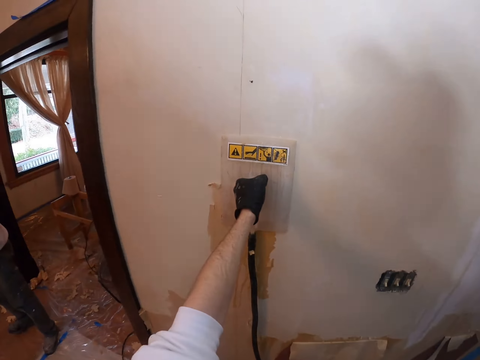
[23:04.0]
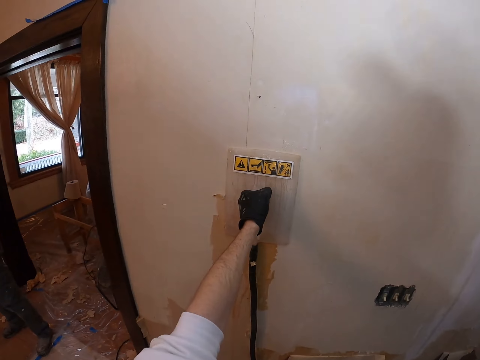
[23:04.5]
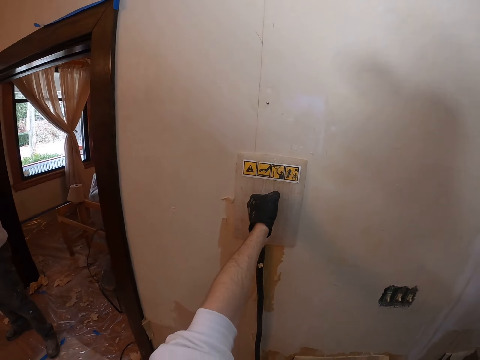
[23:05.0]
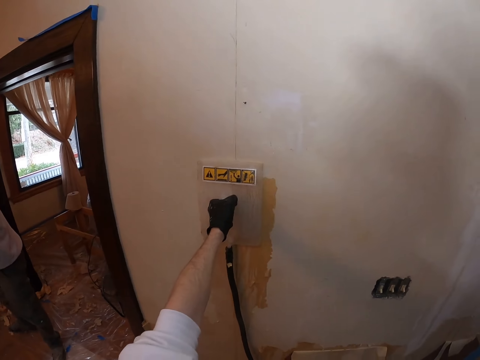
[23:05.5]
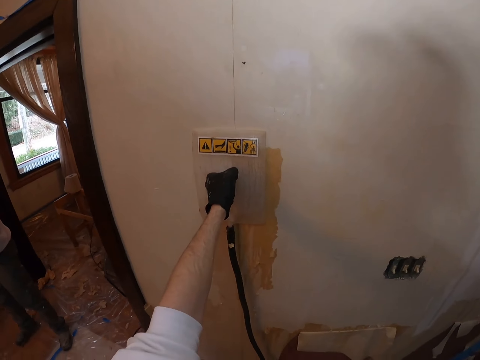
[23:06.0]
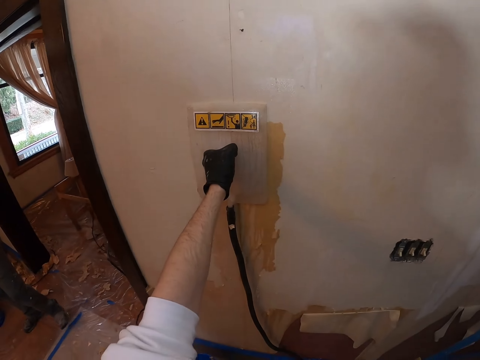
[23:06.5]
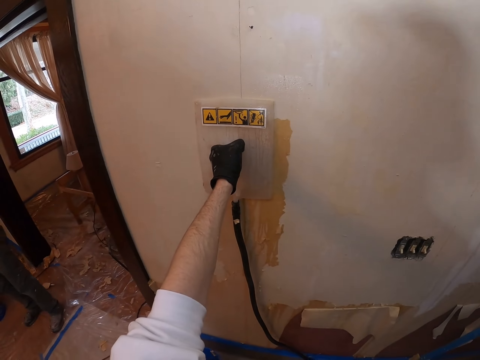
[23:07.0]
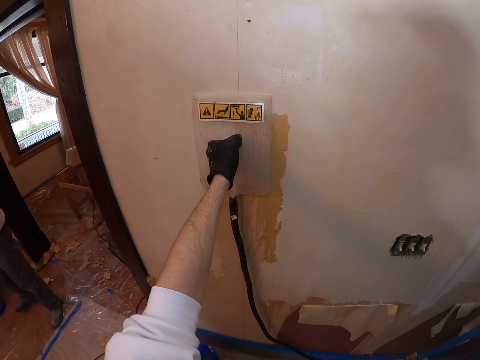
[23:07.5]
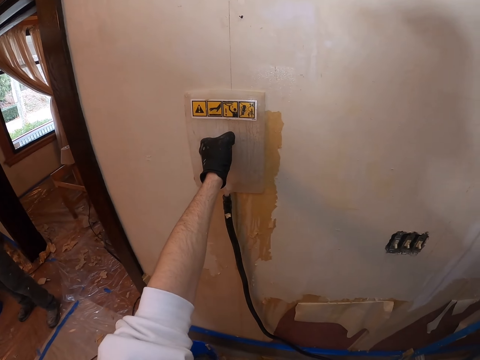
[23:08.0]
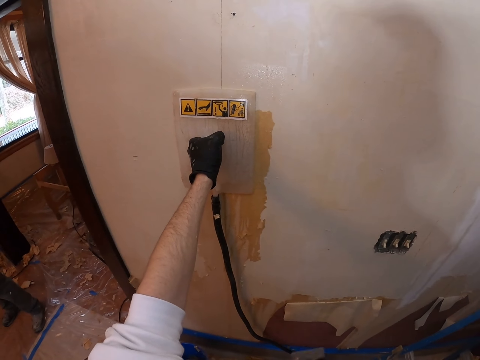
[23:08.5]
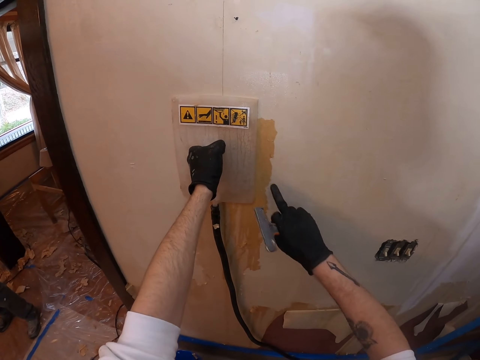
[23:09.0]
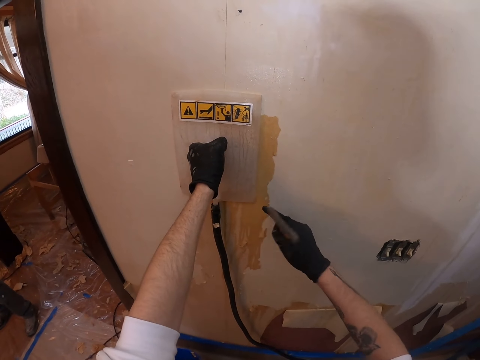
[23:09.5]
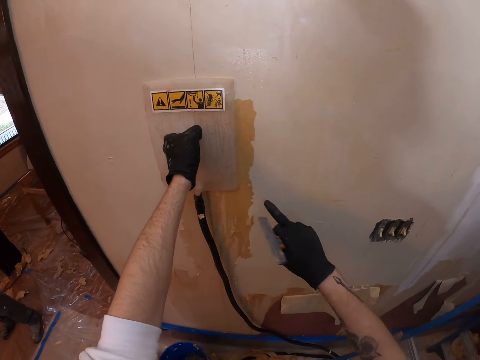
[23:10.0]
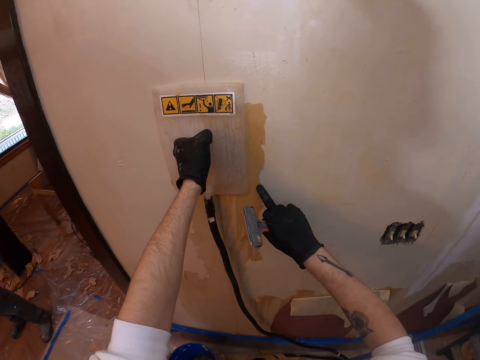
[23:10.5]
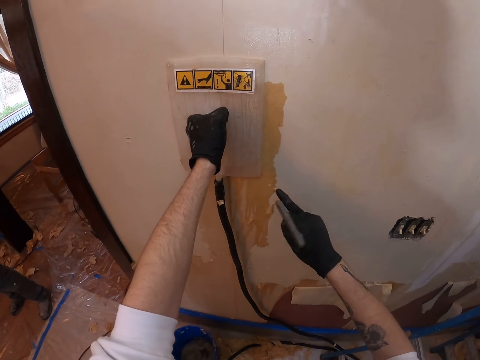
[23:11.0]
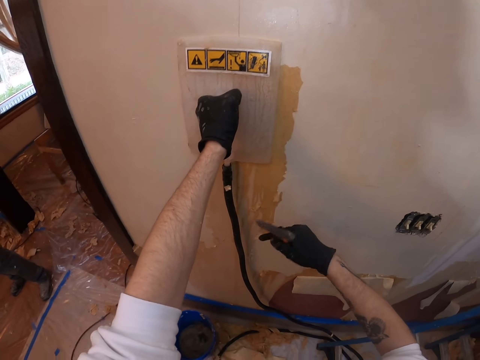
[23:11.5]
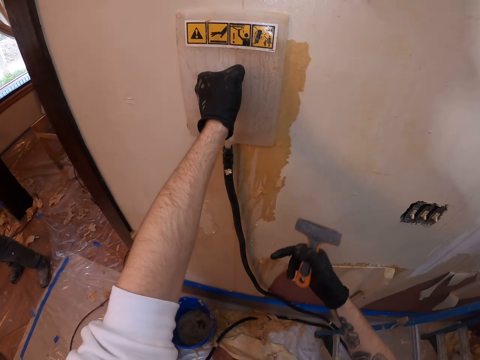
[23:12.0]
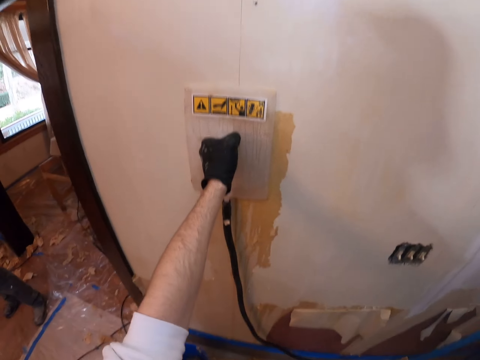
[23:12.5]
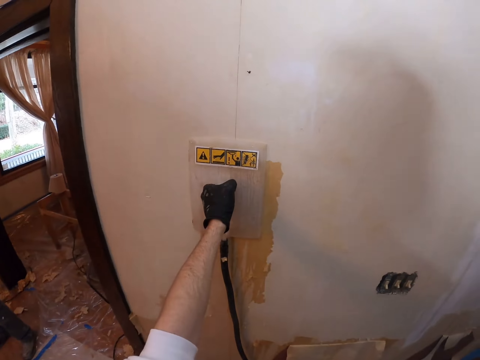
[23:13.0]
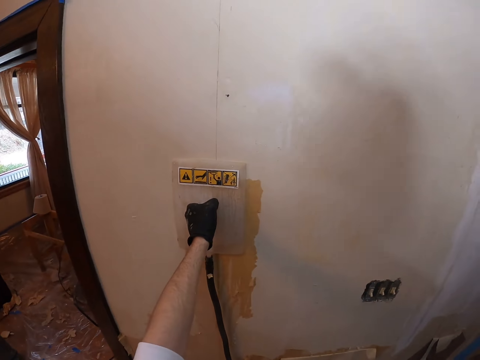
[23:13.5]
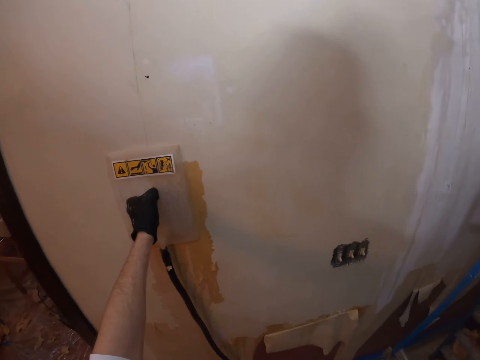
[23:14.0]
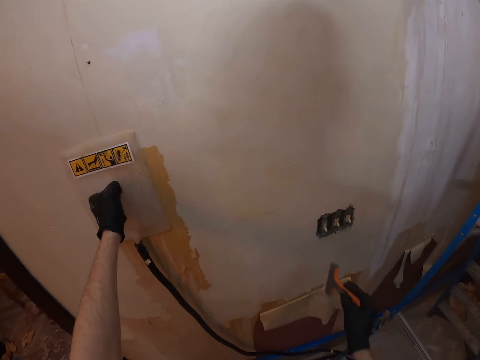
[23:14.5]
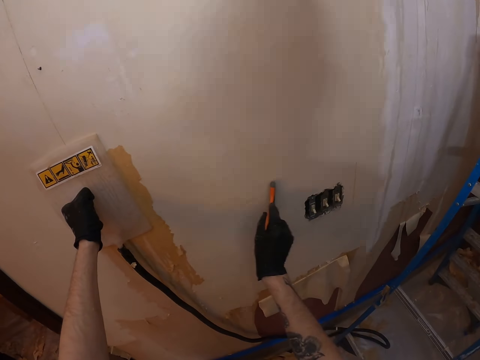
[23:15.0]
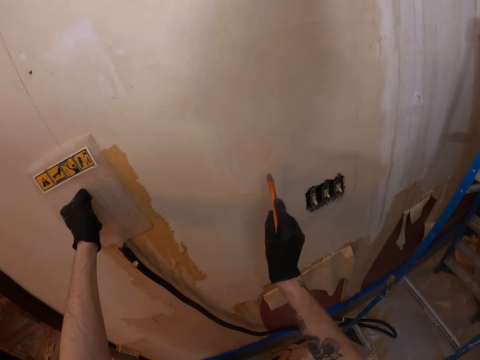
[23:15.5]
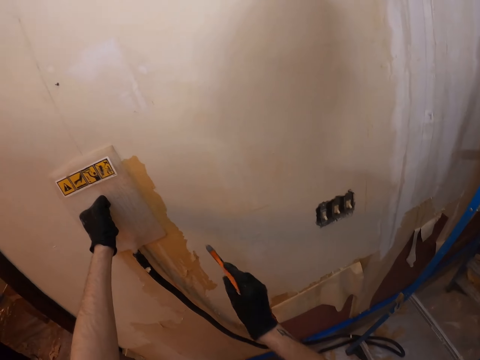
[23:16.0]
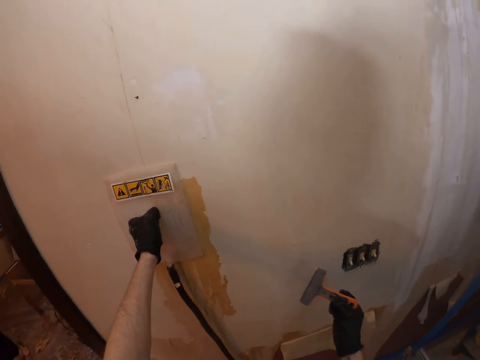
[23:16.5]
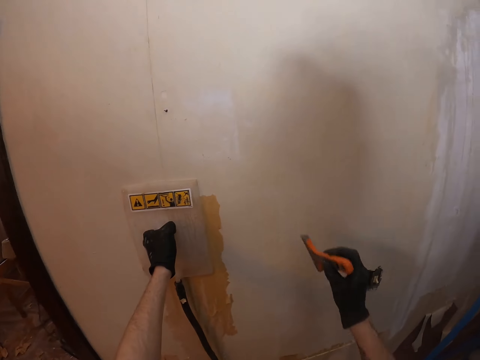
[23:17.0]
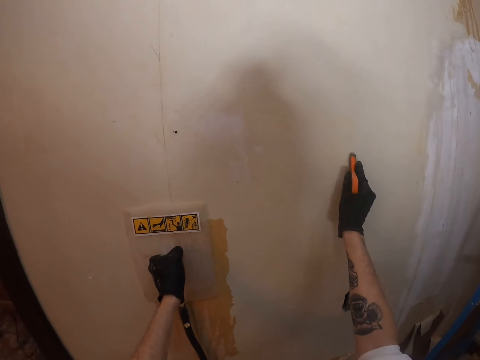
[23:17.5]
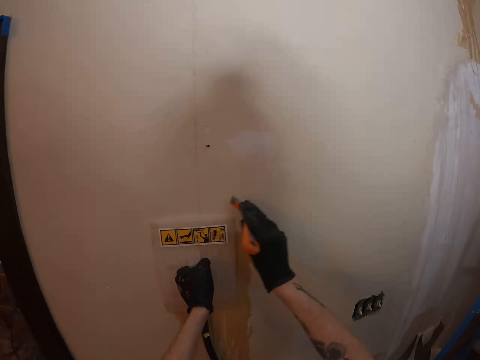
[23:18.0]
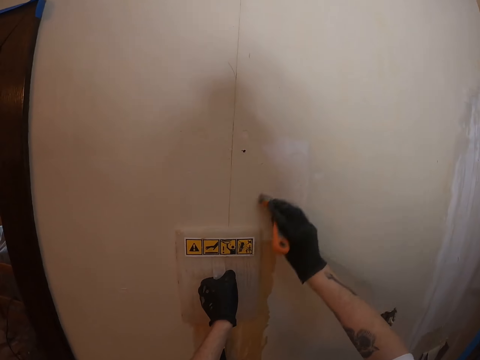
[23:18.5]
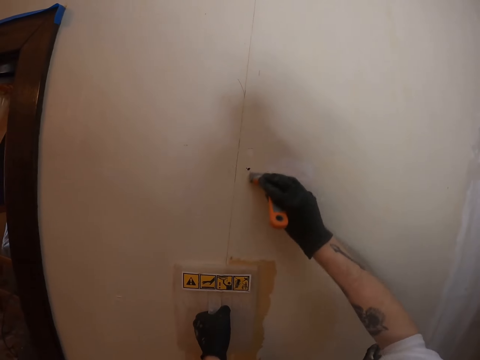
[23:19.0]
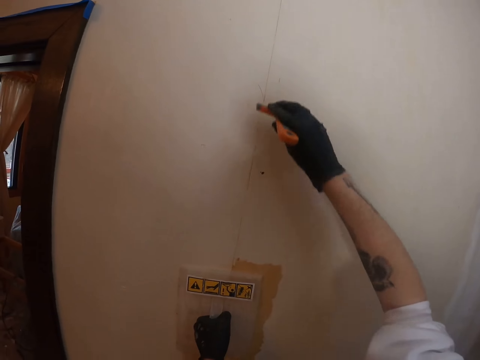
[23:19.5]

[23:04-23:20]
The camera wearer looks at the wallpaper steamer or plastic float. He moves the wallpaper steamer on the wall. He presses the plastic float on the wall. He looks around. He touches the wallpaper glue. He lifts his right hand and touches the wall. He lifts his right hand and touches the wall. He looks around. He scratches the wall with the scraper. He removes the wallpaper glue on the wall. He looks at the scraper and scratches the wall with the scraper.

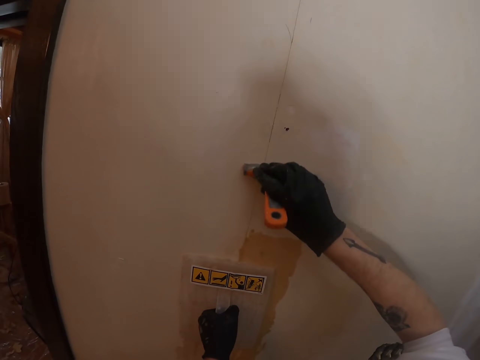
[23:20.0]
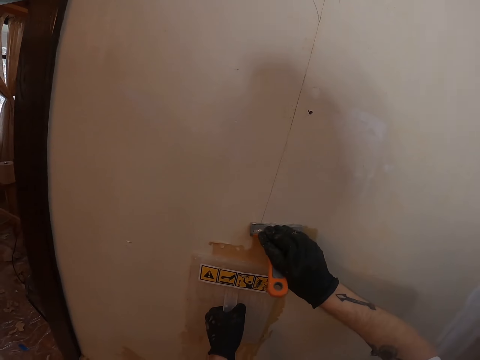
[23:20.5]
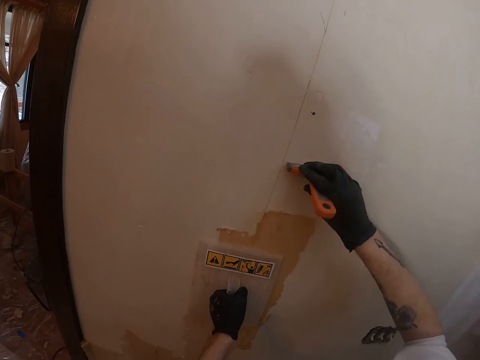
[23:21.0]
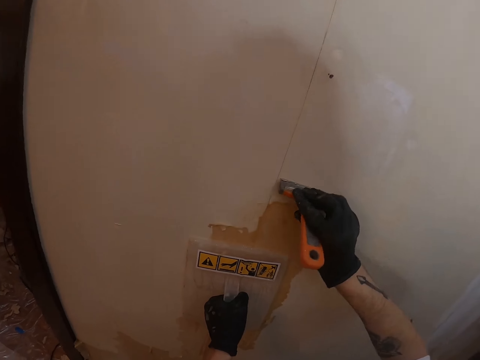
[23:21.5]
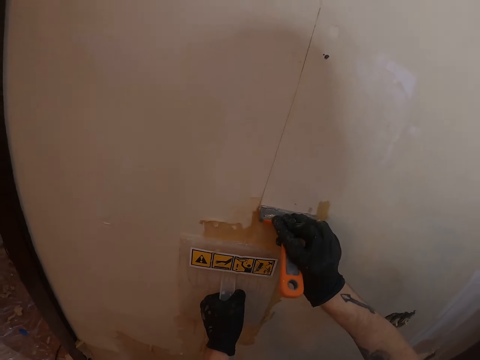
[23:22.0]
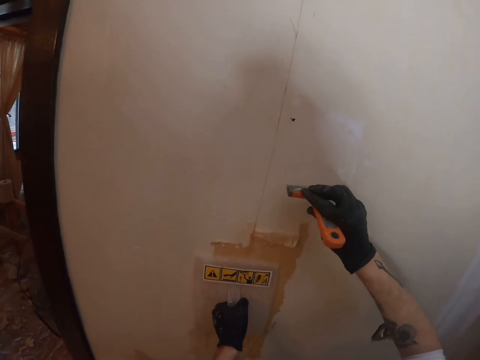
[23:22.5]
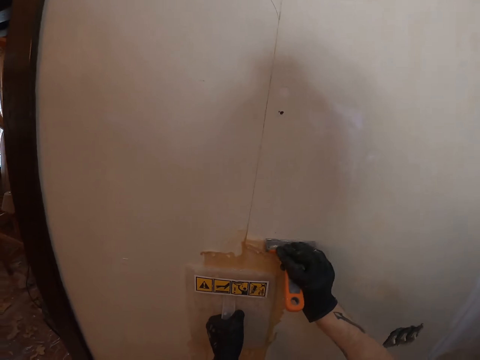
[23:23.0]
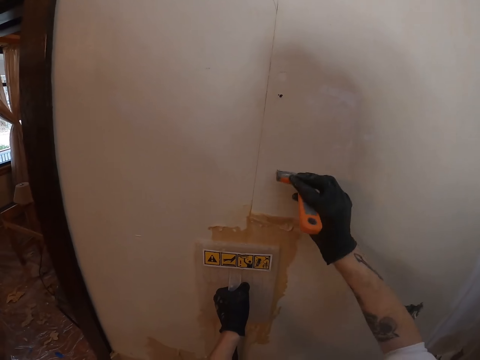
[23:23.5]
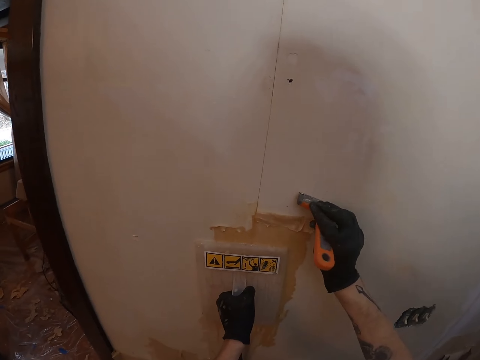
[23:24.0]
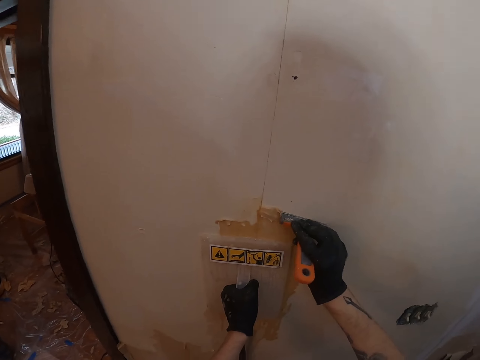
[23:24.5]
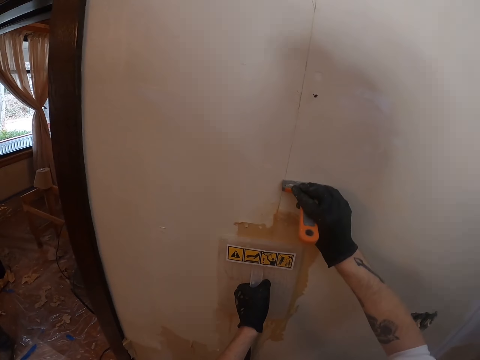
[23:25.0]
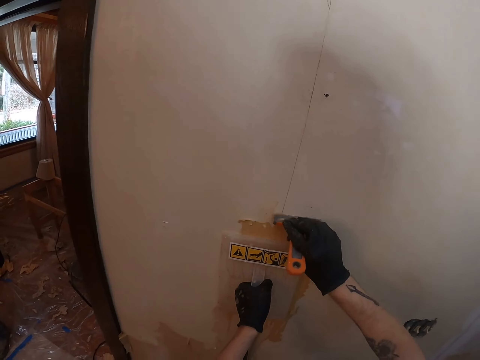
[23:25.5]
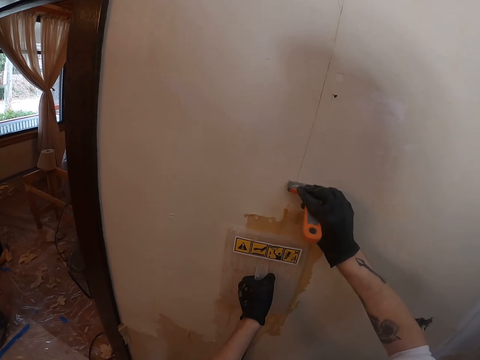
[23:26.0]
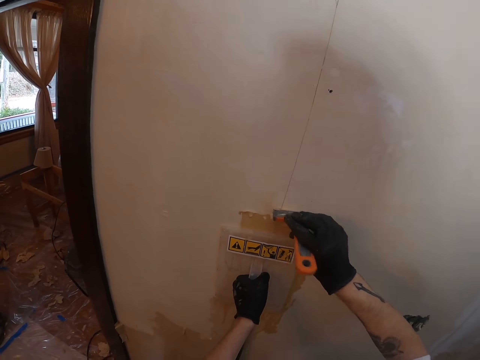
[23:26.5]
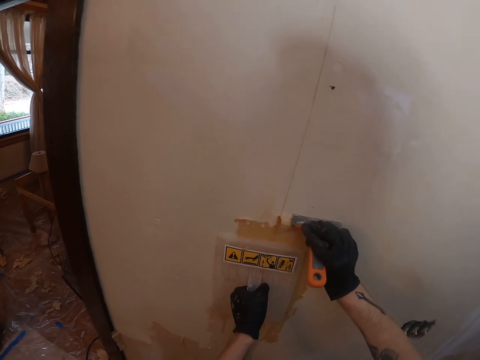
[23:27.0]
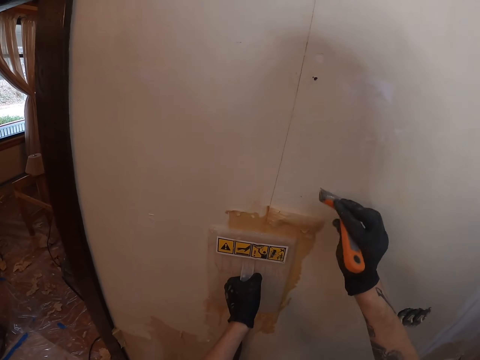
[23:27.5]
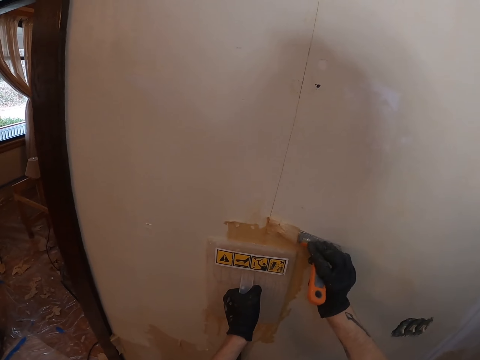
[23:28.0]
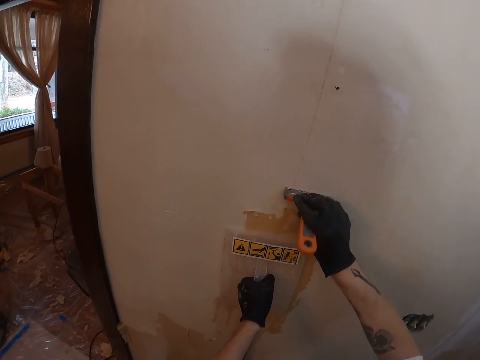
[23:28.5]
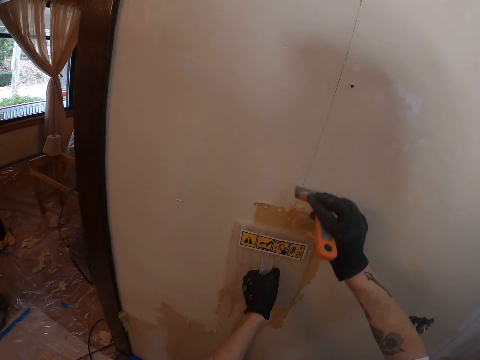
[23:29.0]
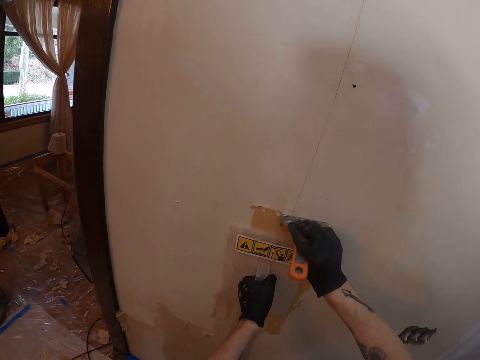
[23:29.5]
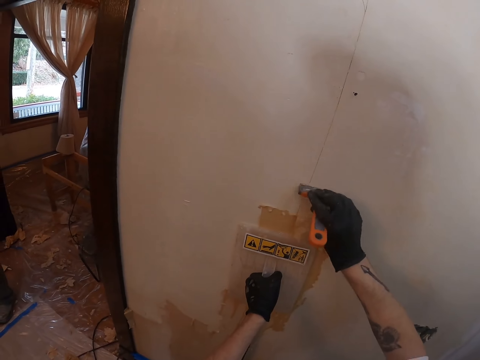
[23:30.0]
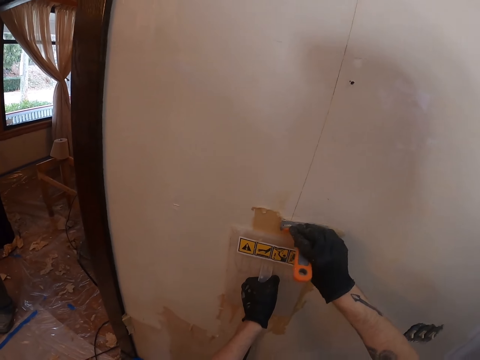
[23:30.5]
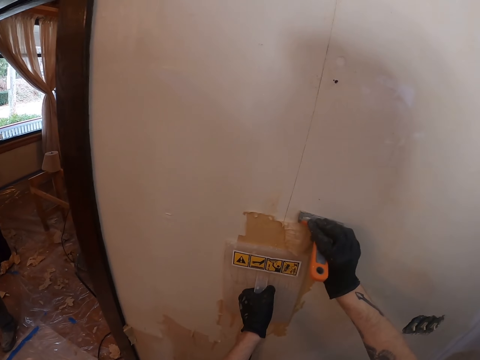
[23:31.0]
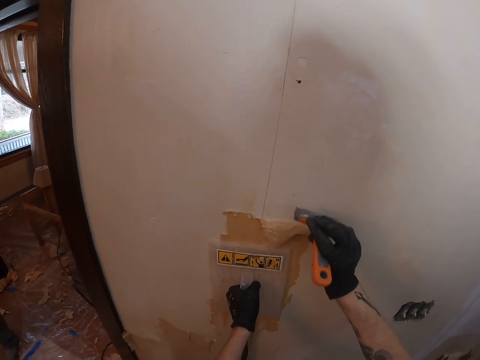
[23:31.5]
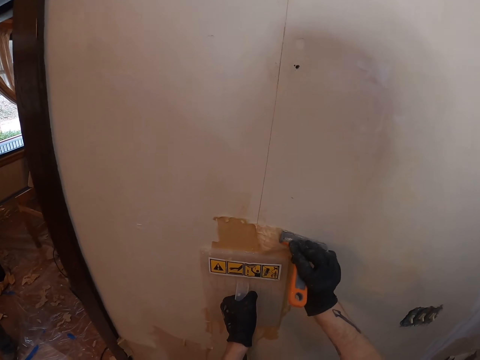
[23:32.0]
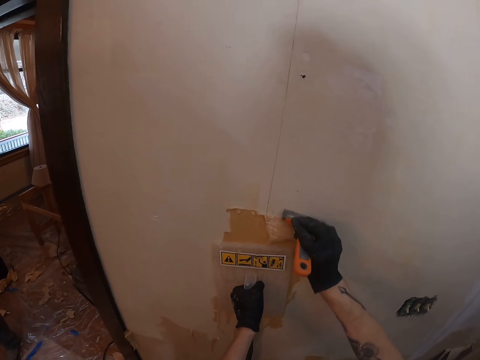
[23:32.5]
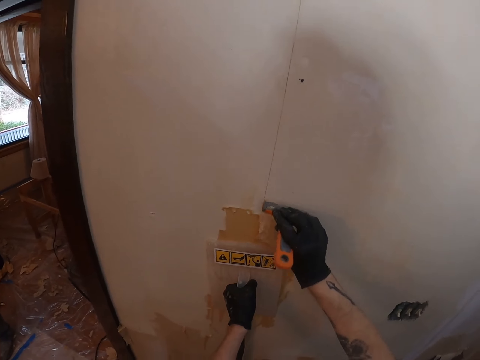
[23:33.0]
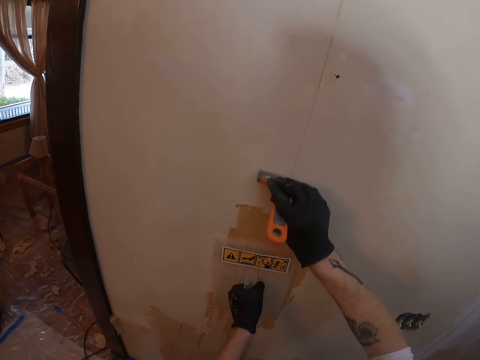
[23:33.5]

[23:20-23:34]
The camera wearer removes paint from the wall with the scraper.
